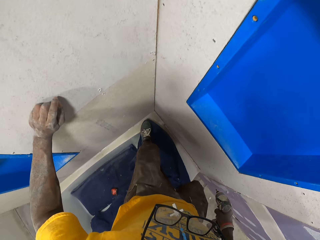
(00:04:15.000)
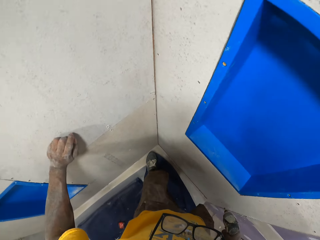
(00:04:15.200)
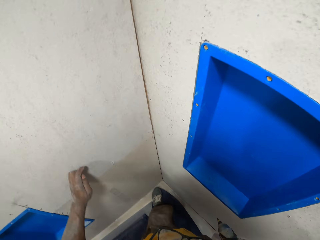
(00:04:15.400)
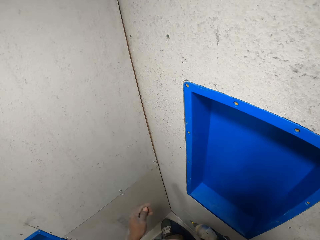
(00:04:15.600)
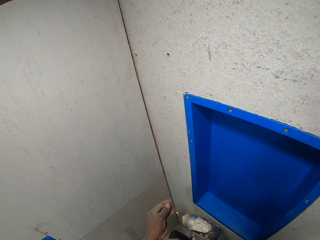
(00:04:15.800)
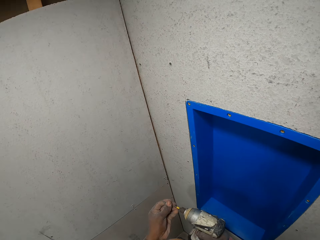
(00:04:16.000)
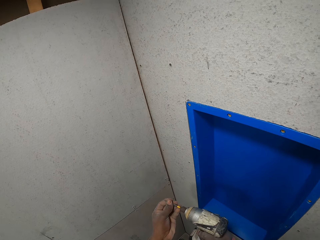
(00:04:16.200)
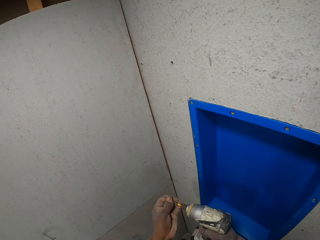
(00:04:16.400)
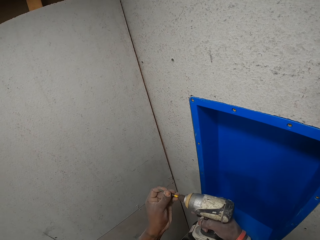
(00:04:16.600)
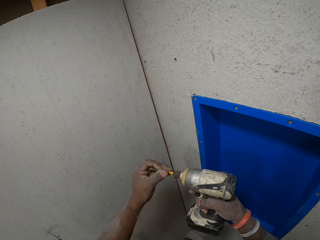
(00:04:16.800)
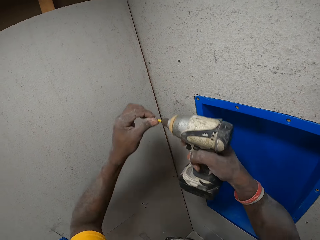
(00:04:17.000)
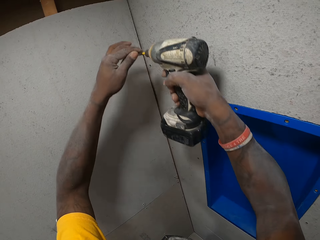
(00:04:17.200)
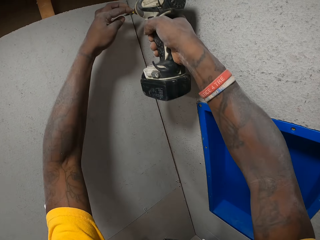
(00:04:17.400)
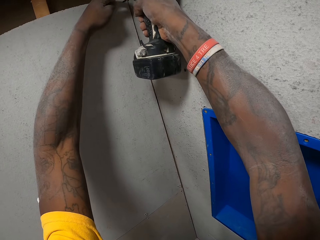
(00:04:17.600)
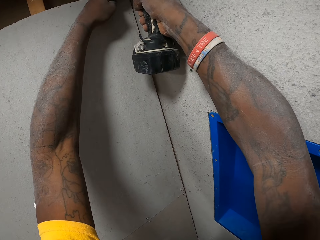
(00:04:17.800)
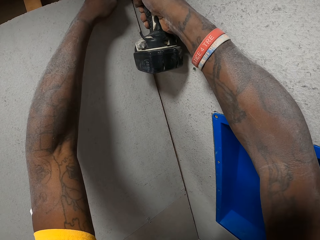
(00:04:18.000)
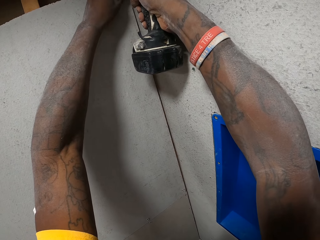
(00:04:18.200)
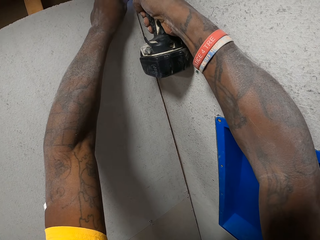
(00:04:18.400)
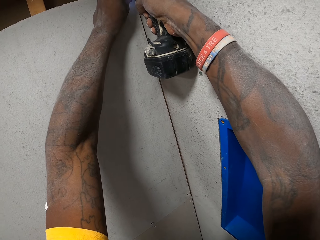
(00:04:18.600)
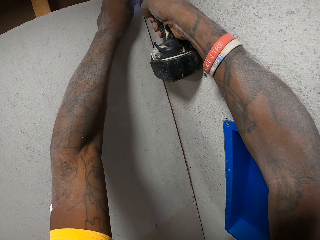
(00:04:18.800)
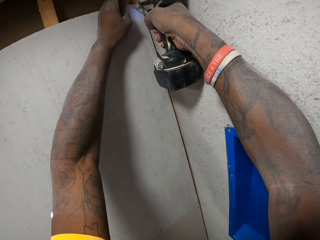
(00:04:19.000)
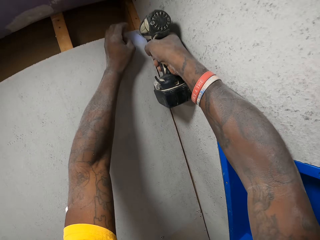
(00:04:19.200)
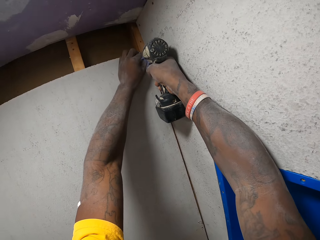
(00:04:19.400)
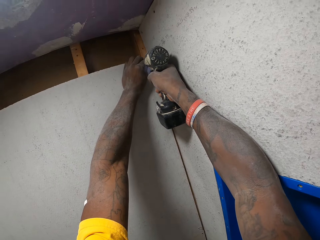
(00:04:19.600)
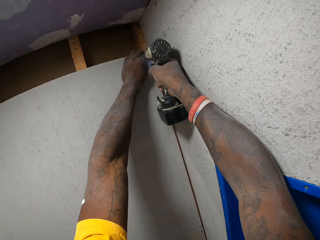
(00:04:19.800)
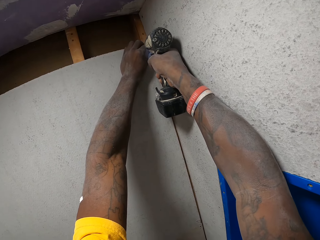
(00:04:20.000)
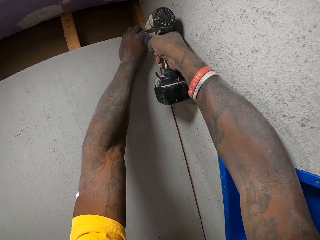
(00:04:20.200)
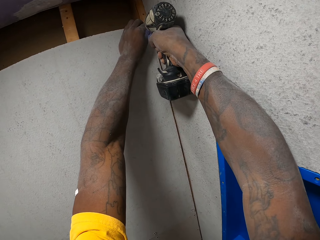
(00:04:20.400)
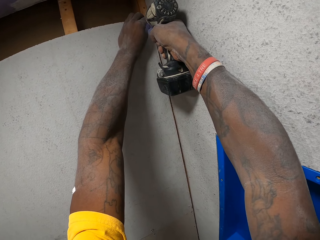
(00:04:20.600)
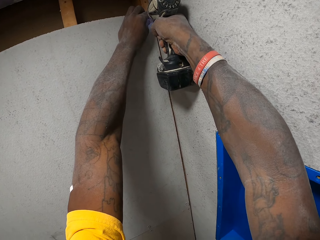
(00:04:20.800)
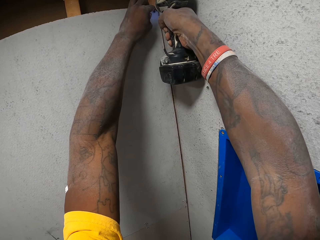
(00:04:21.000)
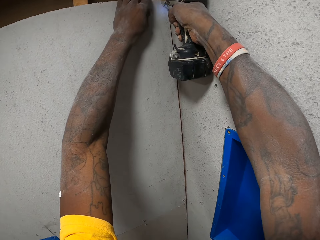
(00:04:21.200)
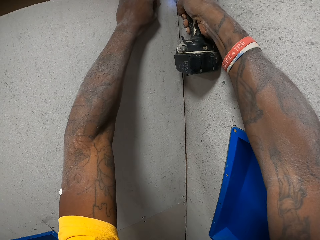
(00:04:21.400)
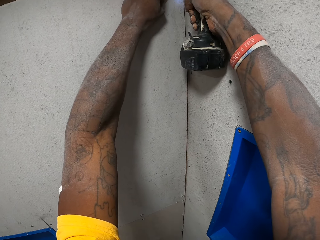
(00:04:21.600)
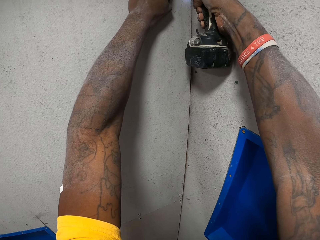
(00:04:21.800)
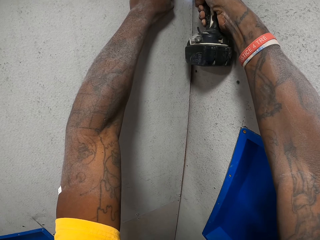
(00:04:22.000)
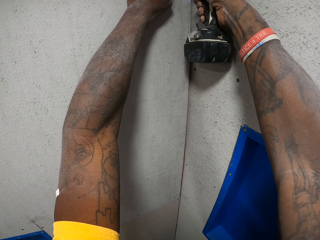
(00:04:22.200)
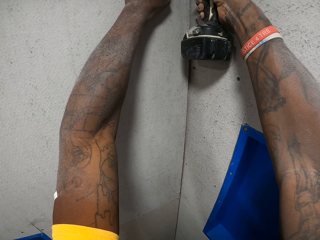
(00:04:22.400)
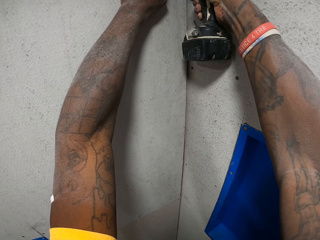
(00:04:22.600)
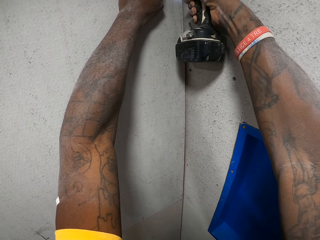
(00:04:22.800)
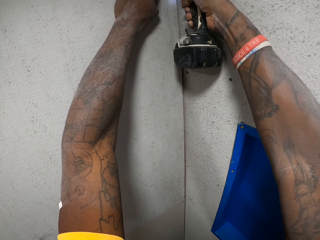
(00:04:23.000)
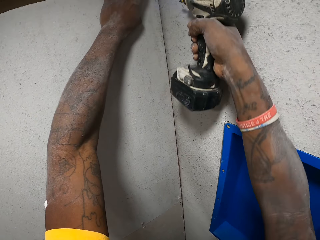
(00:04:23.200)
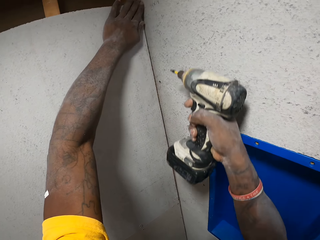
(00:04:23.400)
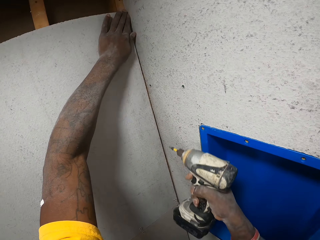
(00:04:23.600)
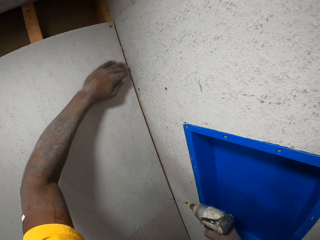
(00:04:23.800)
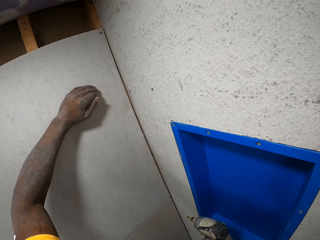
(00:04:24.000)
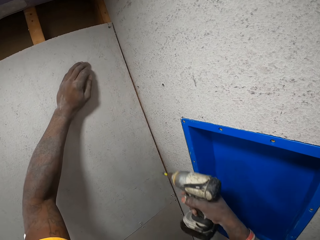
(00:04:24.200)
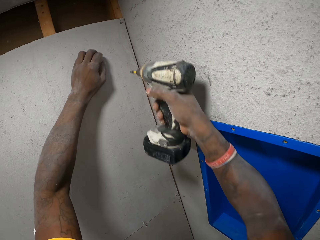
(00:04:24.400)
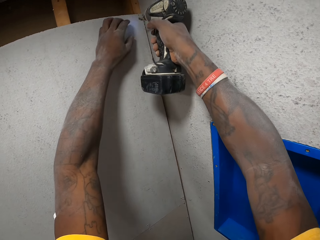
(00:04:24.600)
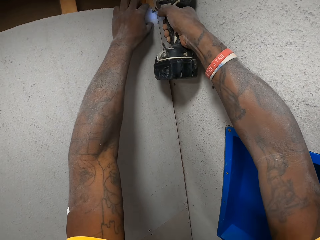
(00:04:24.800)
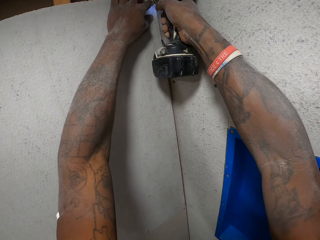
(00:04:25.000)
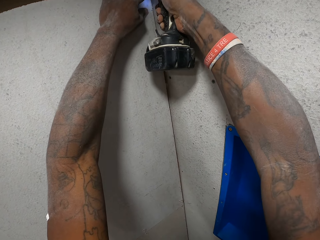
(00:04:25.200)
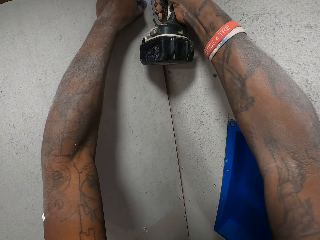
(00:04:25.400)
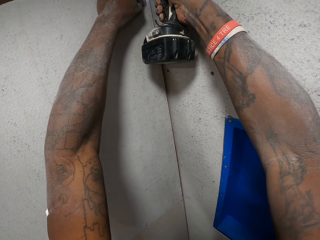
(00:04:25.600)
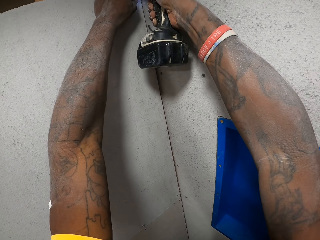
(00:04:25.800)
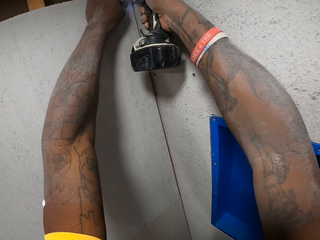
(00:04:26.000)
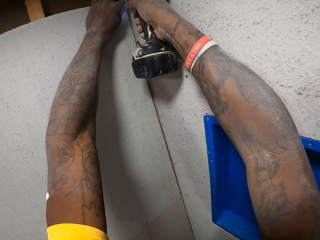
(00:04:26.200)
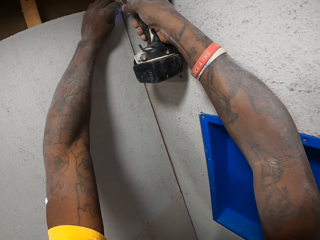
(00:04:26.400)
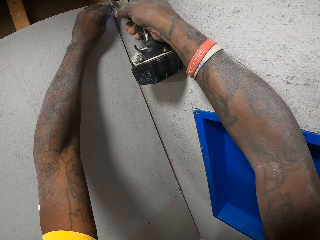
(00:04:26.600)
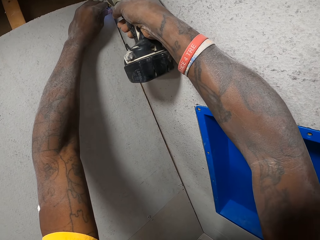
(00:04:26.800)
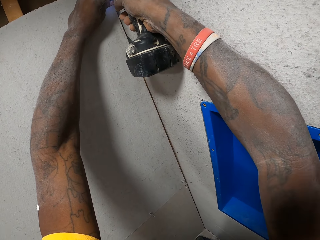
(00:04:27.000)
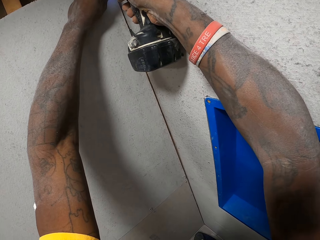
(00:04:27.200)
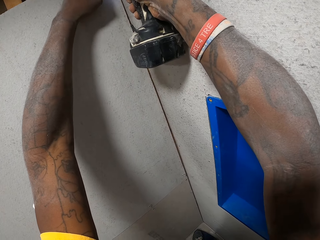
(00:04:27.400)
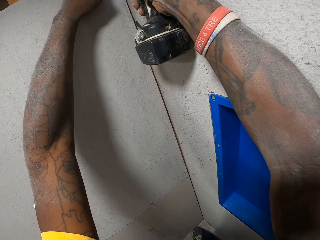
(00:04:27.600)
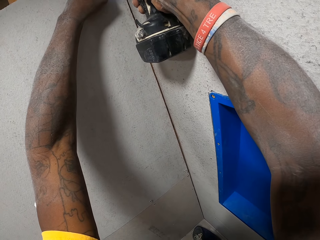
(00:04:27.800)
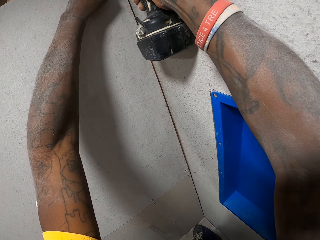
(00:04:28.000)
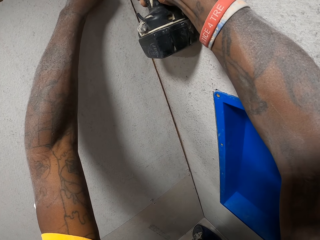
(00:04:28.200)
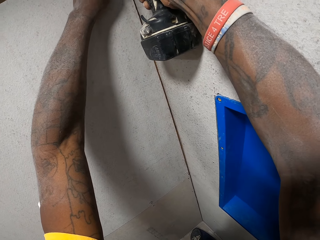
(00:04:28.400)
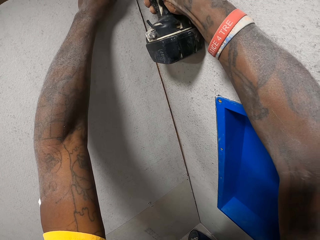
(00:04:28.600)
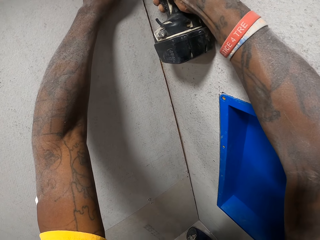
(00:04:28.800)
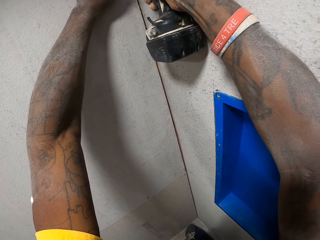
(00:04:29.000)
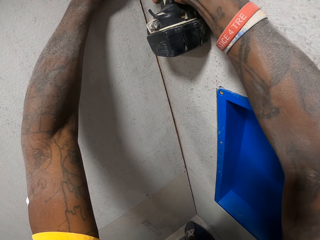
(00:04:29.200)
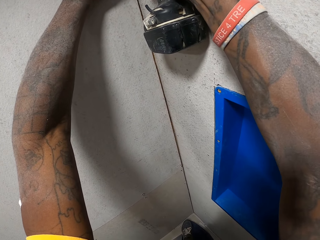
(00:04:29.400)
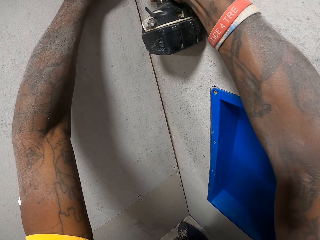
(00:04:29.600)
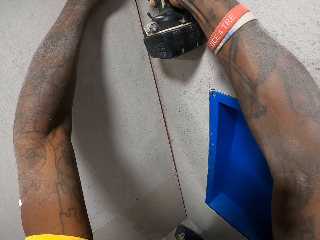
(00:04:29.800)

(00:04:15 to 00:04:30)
The camera wearer places his left leg on the bathtub. He holds the cardboard, fixes the drill bit on the drilling machine. He drills the screw on the slate sheet on the wall with the drill on his right hand. He looks at the cardboard. He drills the cardboard on the wall.

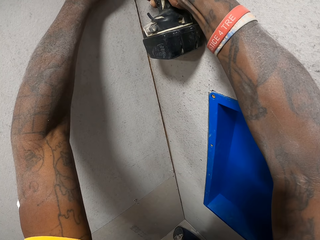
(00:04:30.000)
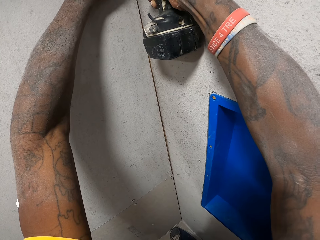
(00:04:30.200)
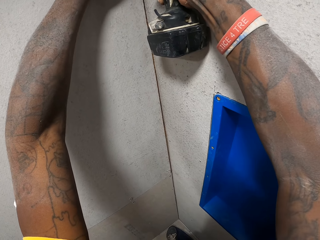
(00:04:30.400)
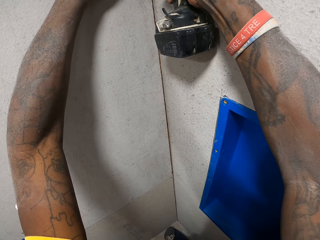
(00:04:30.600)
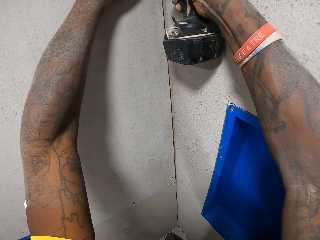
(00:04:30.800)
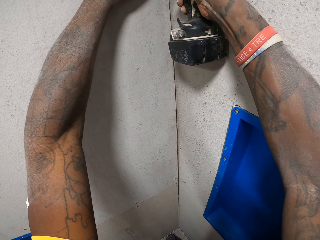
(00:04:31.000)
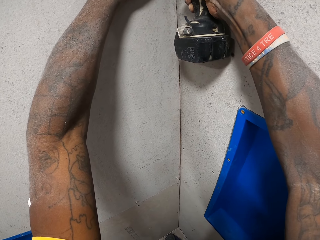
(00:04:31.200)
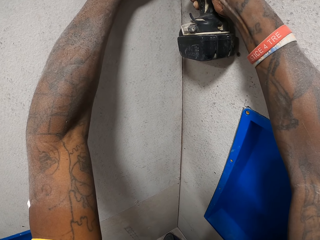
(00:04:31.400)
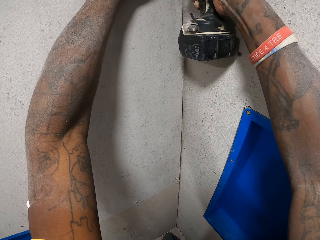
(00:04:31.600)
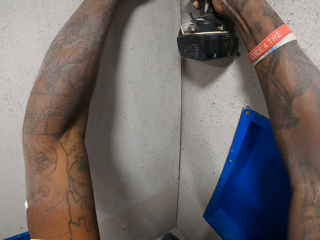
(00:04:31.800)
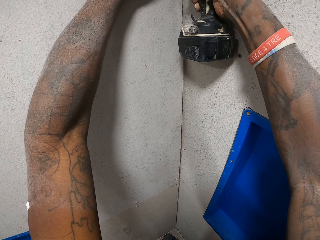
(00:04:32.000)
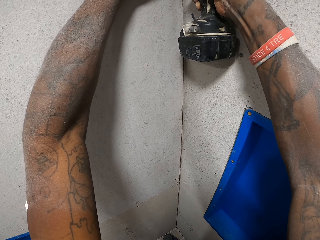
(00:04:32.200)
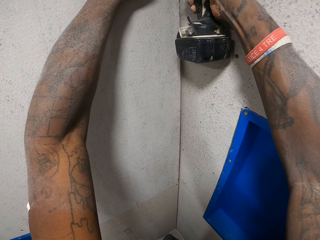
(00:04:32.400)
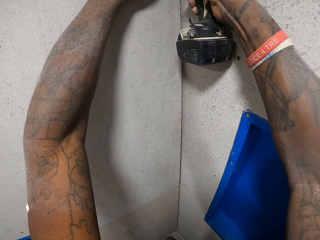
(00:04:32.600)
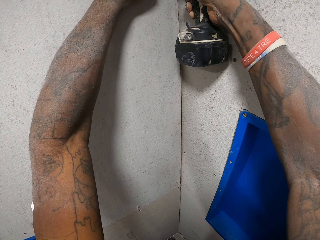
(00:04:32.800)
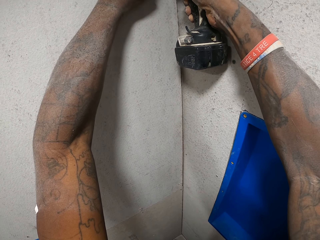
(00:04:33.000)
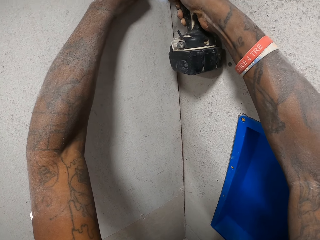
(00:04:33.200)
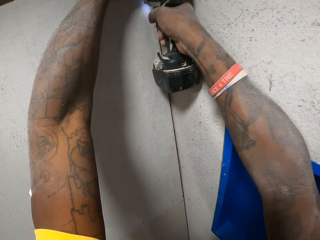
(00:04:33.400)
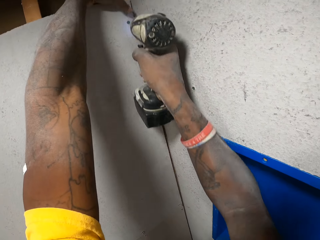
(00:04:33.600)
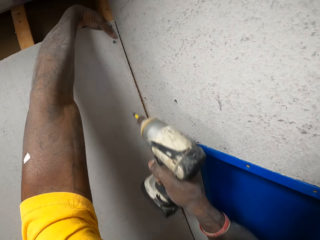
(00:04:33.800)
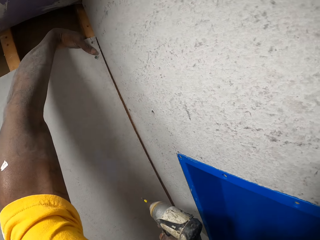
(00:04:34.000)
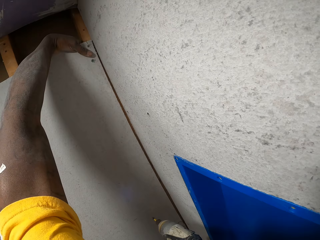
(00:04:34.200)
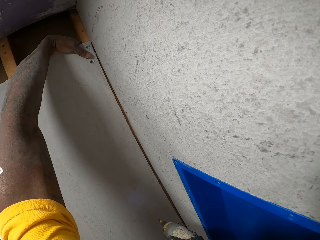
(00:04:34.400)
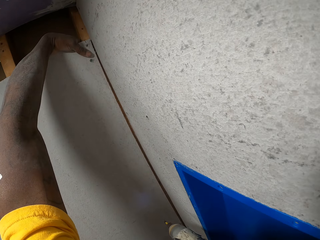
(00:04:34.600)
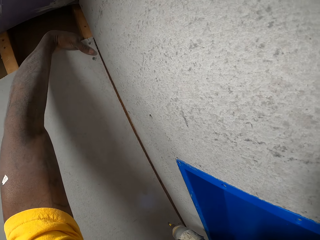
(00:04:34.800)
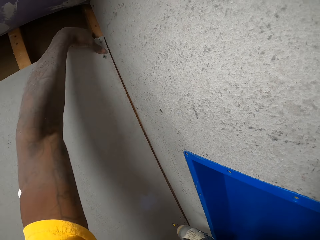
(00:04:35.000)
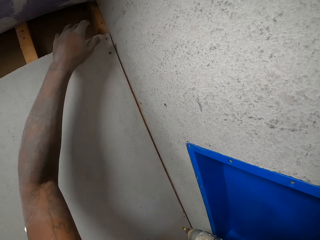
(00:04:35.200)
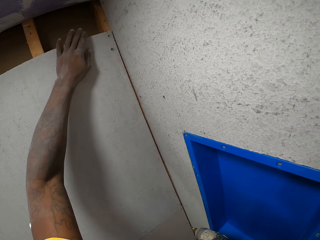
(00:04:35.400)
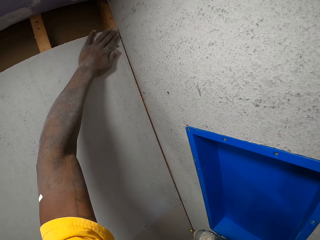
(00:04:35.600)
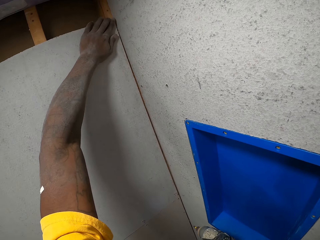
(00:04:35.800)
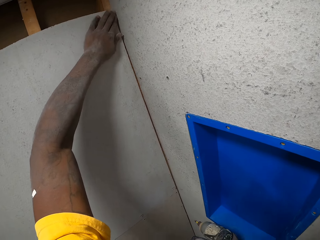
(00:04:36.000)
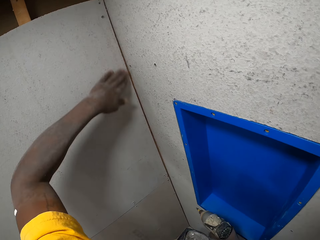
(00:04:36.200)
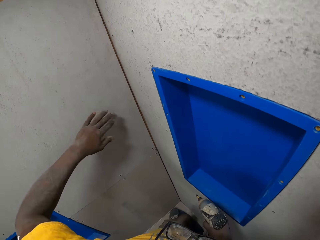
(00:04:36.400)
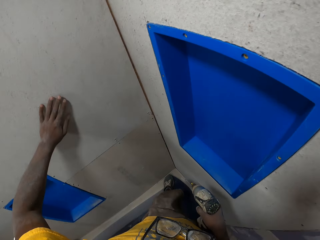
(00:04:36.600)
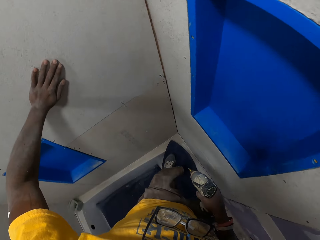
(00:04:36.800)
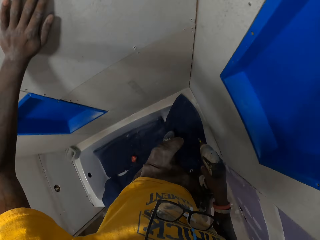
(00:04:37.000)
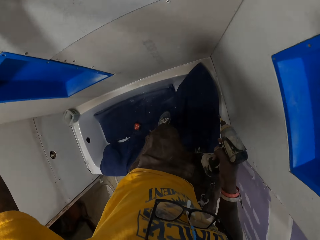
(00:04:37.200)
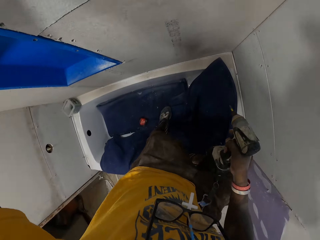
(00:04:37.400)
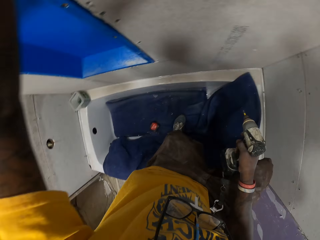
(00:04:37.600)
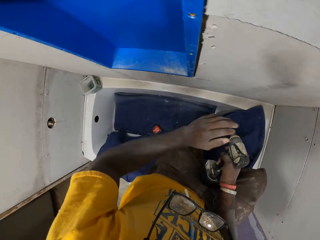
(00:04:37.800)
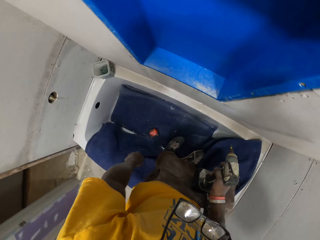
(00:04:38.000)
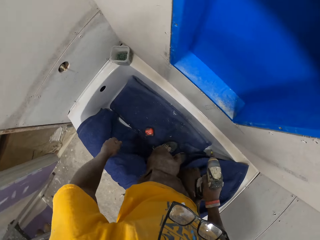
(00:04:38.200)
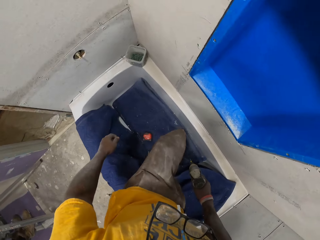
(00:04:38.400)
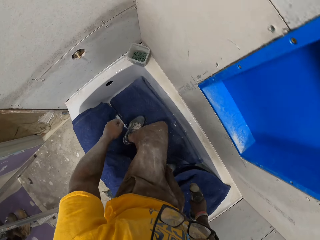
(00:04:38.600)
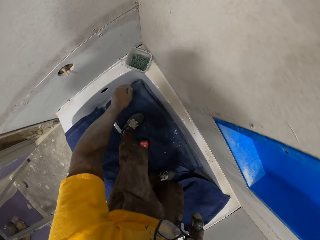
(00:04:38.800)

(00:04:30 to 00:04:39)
The camera wearer holds the cardboard. They move around the bathtub.
